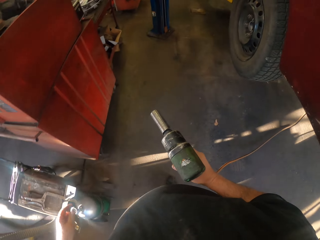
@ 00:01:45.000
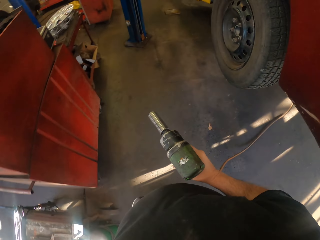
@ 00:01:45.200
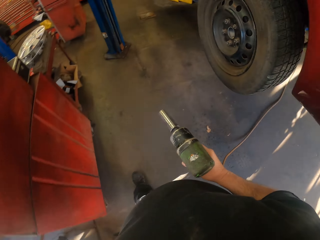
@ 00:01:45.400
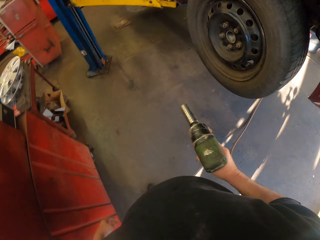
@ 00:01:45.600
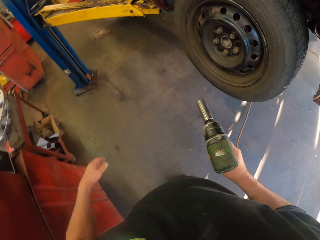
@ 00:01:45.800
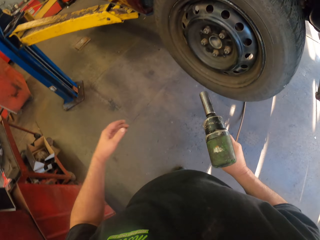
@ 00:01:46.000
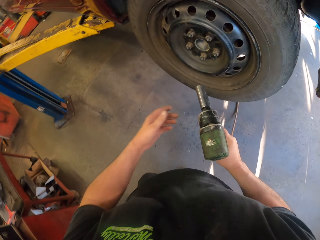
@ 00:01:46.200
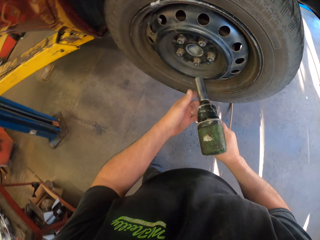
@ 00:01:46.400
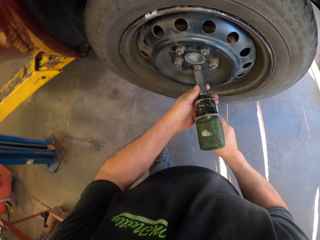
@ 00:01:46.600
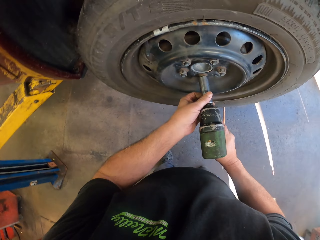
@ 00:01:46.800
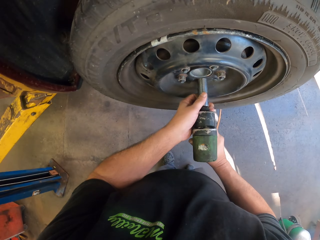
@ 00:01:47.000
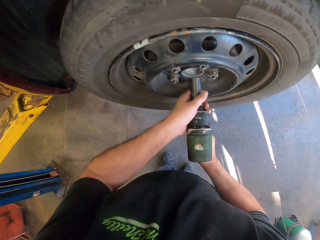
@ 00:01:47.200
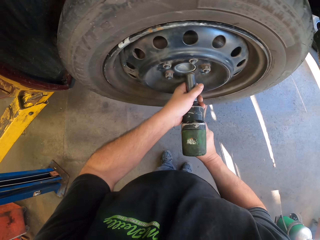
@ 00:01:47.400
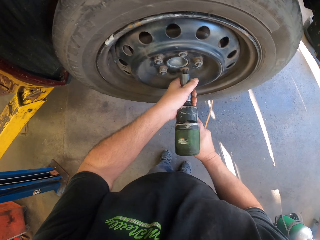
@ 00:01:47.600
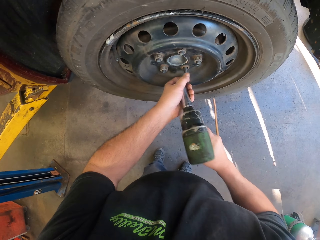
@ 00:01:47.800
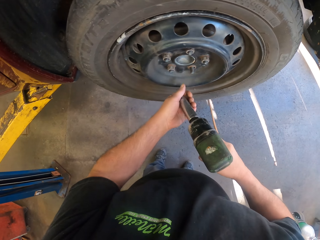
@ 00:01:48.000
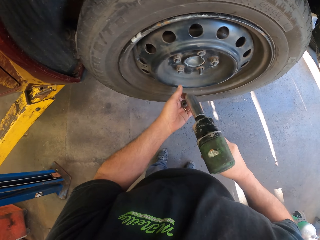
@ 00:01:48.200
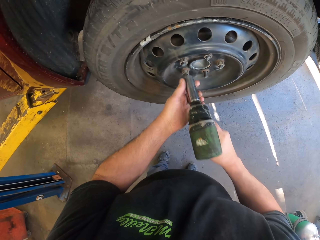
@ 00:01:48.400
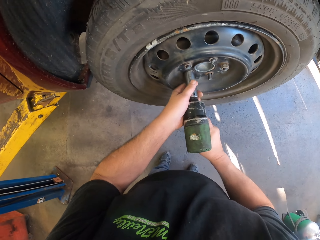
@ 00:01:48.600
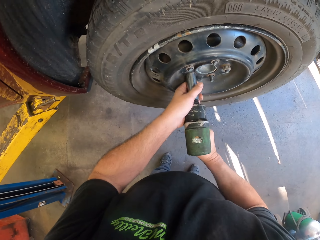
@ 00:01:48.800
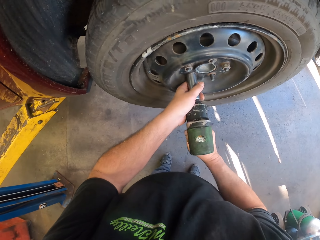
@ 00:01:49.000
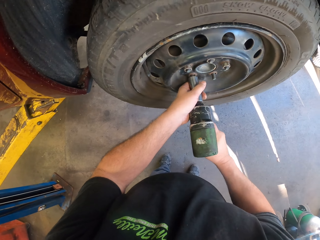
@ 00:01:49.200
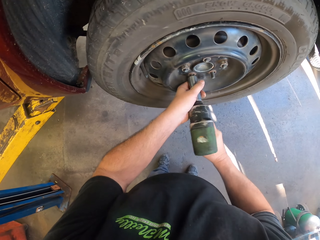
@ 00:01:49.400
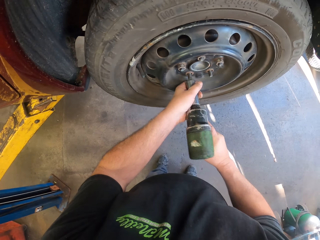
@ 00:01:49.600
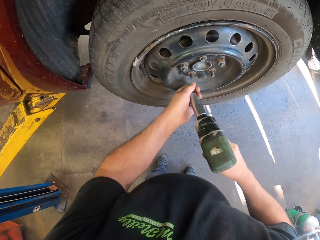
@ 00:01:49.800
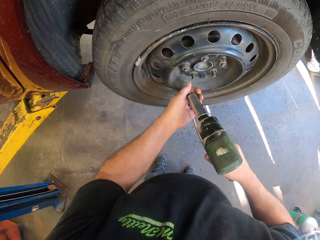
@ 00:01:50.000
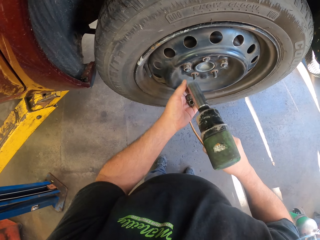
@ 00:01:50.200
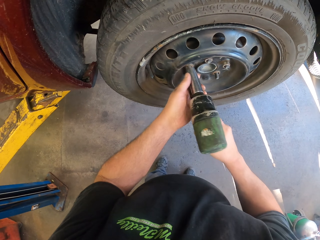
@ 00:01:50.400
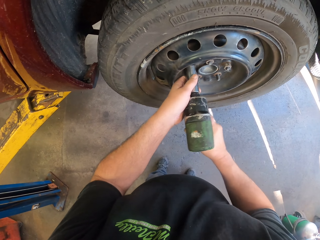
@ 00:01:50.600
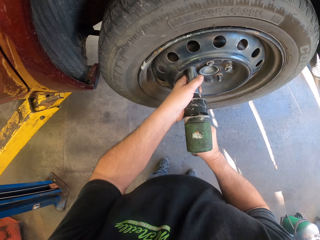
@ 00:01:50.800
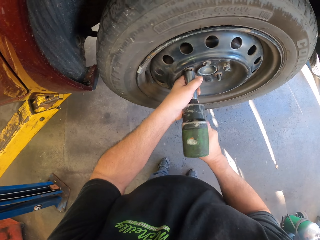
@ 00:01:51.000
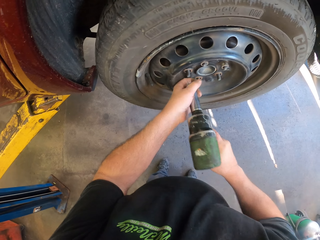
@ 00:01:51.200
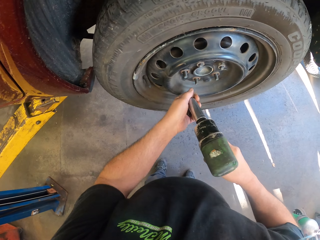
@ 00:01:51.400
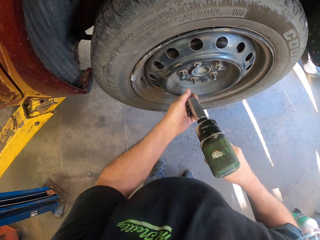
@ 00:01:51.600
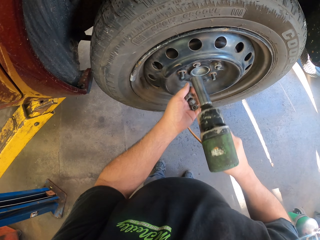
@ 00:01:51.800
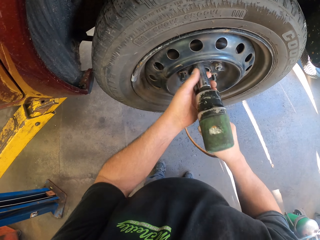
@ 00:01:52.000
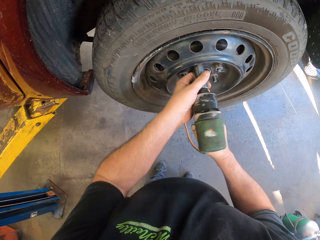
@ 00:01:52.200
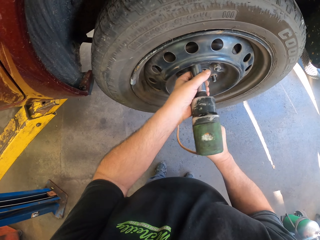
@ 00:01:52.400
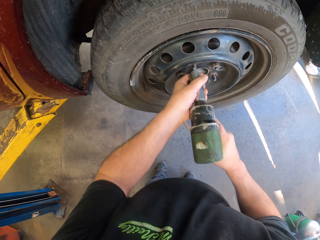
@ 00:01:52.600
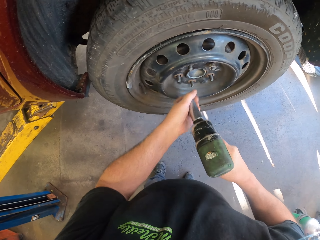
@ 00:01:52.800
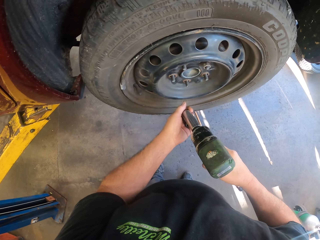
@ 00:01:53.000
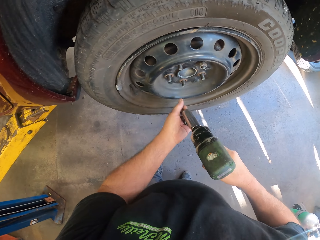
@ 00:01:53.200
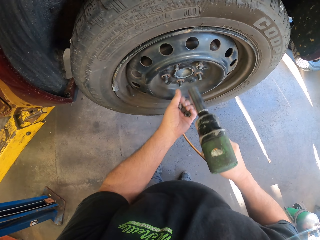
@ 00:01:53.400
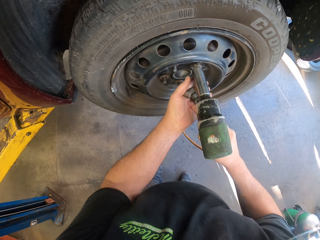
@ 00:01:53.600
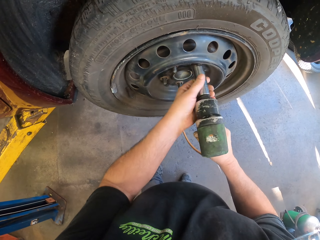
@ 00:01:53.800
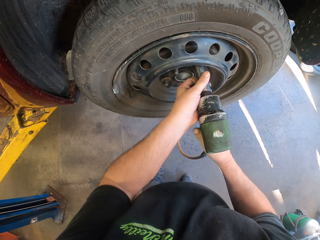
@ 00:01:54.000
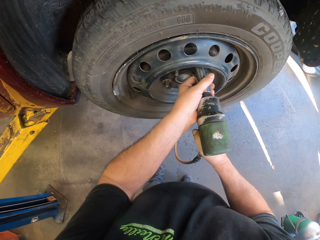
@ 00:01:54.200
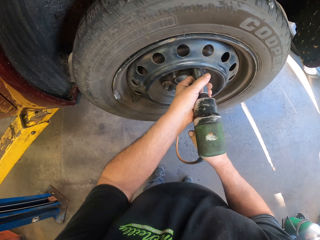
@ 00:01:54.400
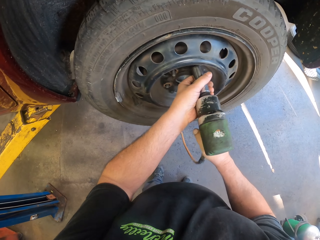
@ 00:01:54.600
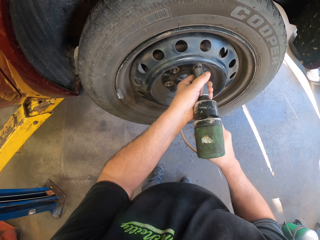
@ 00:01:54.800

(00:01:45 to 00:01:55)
The camera wearer removes bolts on the tire with the drill machine.

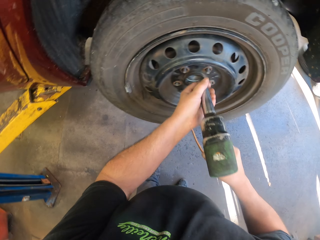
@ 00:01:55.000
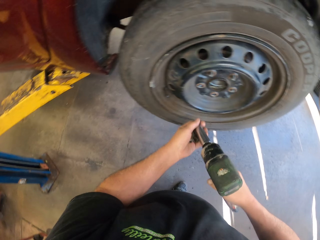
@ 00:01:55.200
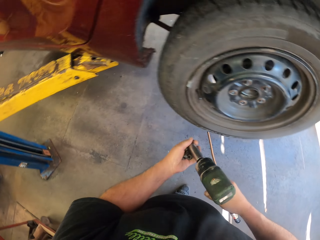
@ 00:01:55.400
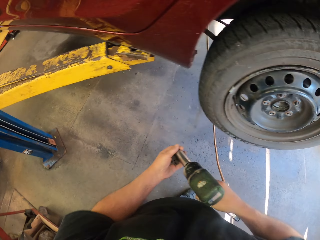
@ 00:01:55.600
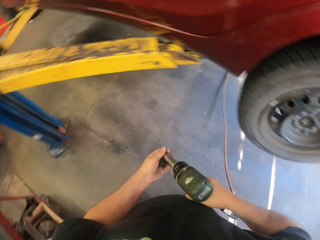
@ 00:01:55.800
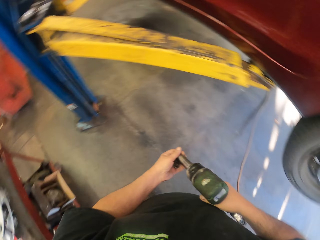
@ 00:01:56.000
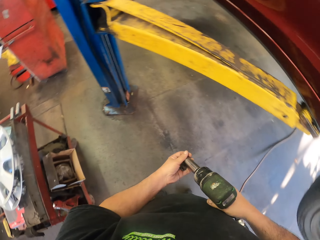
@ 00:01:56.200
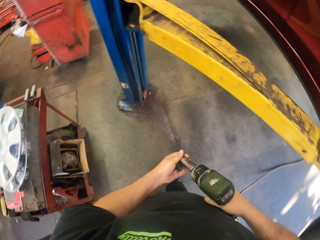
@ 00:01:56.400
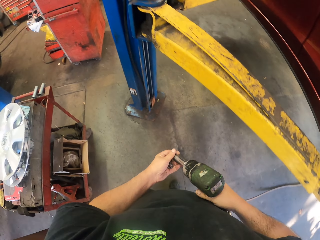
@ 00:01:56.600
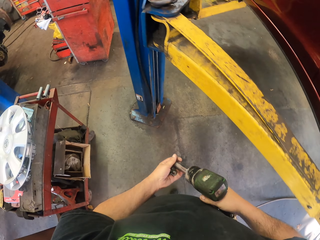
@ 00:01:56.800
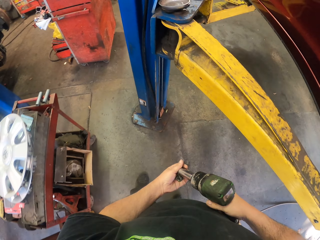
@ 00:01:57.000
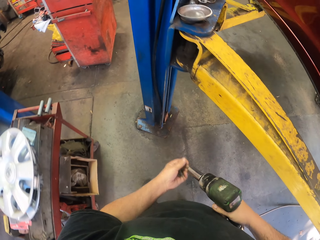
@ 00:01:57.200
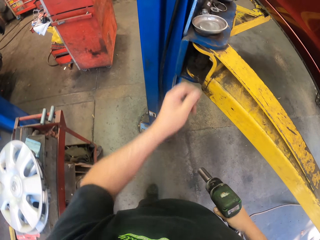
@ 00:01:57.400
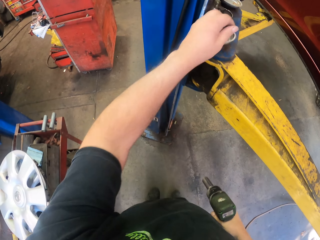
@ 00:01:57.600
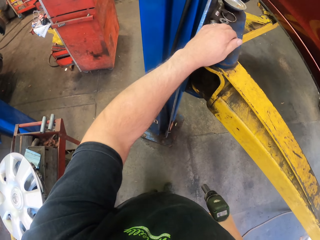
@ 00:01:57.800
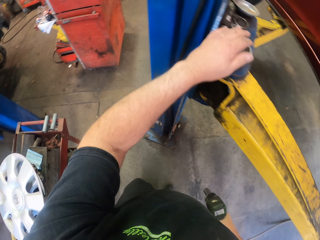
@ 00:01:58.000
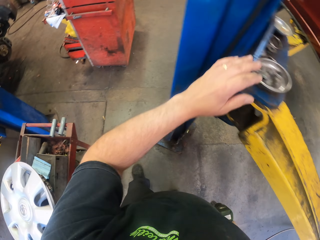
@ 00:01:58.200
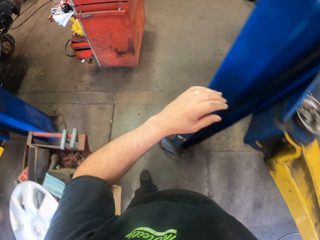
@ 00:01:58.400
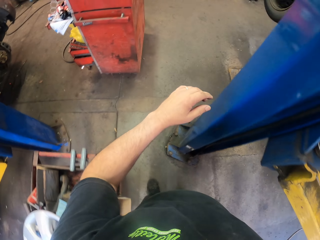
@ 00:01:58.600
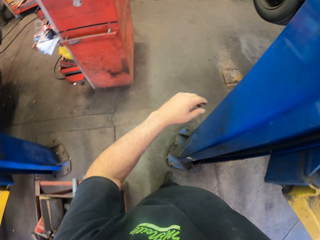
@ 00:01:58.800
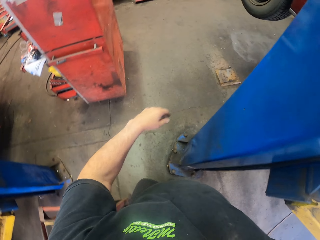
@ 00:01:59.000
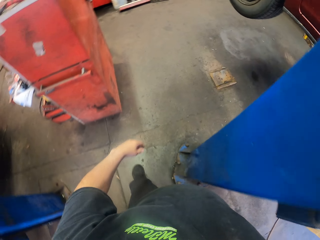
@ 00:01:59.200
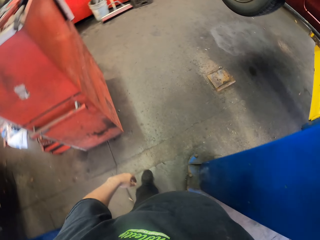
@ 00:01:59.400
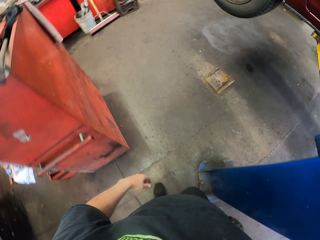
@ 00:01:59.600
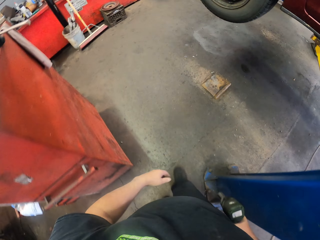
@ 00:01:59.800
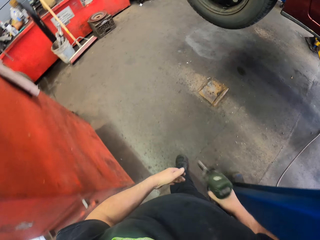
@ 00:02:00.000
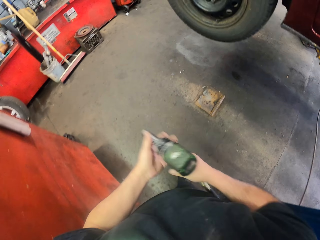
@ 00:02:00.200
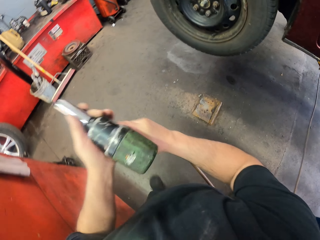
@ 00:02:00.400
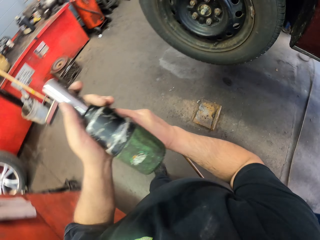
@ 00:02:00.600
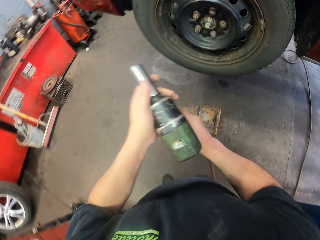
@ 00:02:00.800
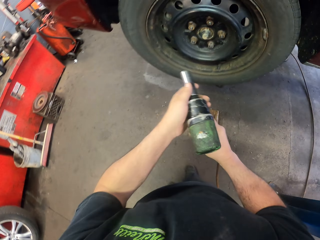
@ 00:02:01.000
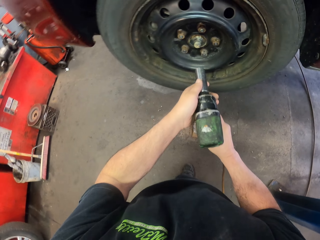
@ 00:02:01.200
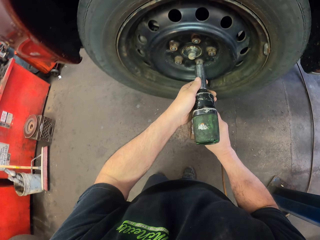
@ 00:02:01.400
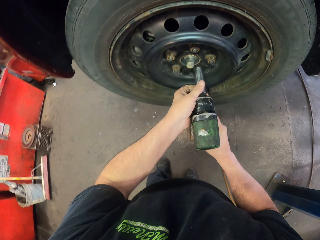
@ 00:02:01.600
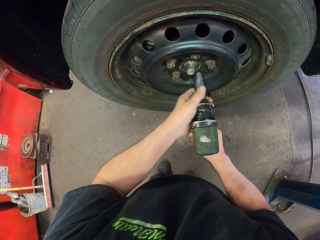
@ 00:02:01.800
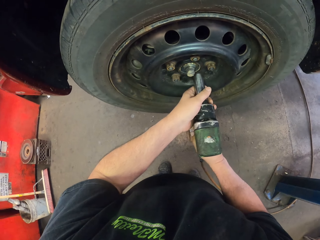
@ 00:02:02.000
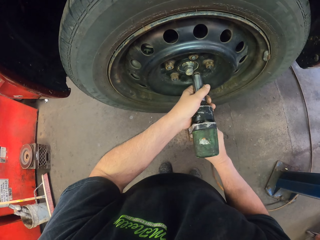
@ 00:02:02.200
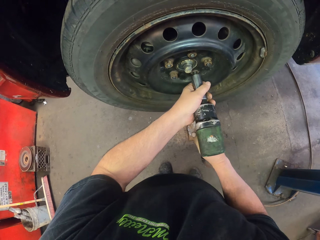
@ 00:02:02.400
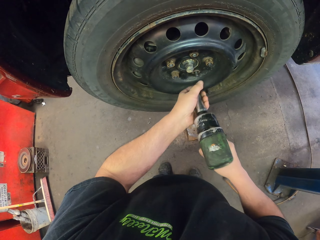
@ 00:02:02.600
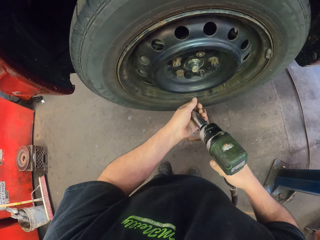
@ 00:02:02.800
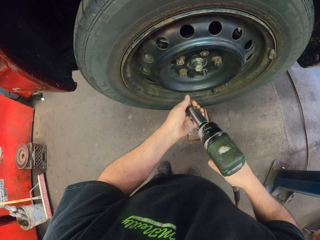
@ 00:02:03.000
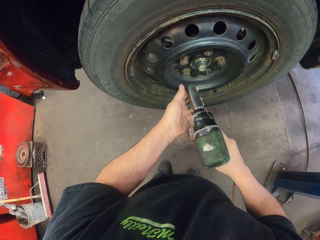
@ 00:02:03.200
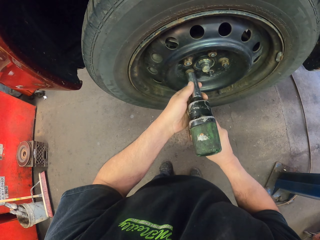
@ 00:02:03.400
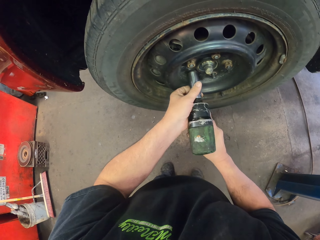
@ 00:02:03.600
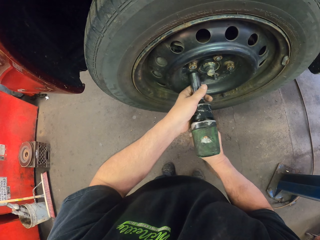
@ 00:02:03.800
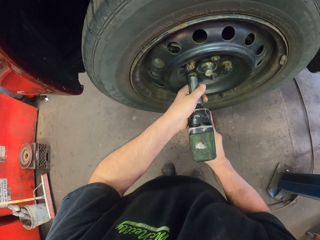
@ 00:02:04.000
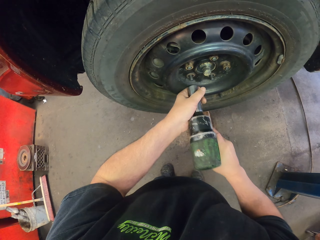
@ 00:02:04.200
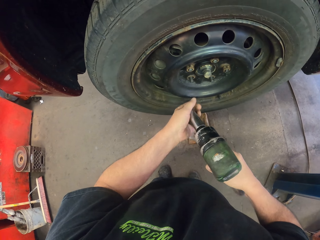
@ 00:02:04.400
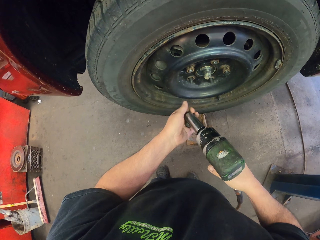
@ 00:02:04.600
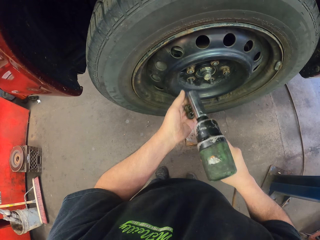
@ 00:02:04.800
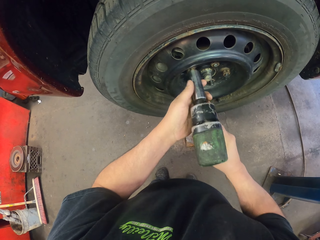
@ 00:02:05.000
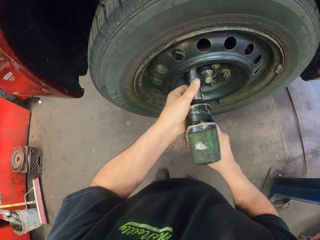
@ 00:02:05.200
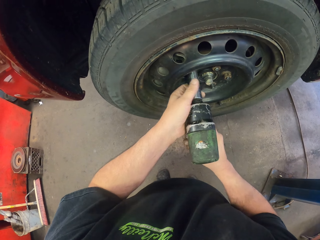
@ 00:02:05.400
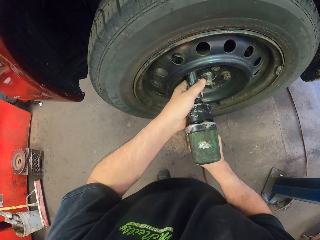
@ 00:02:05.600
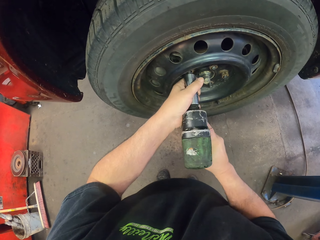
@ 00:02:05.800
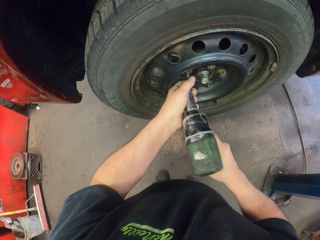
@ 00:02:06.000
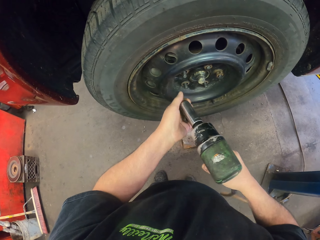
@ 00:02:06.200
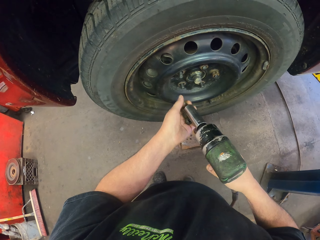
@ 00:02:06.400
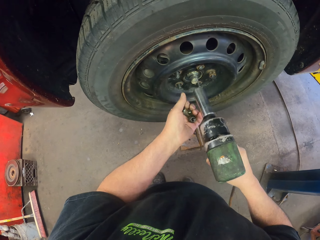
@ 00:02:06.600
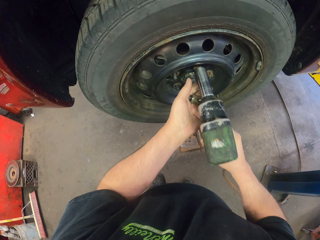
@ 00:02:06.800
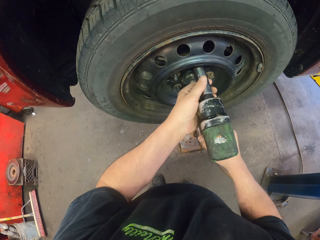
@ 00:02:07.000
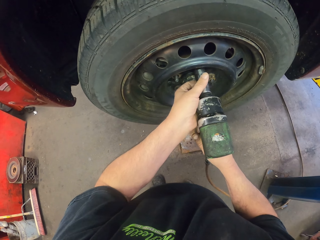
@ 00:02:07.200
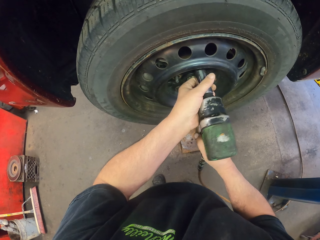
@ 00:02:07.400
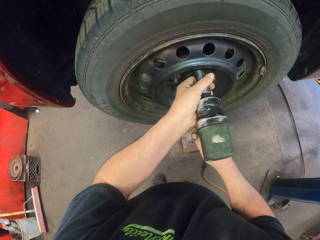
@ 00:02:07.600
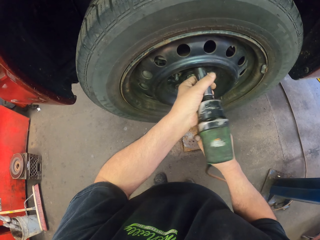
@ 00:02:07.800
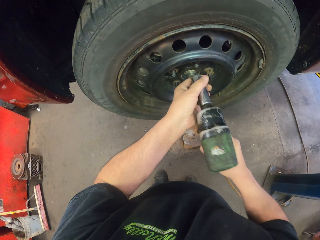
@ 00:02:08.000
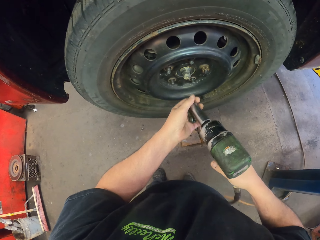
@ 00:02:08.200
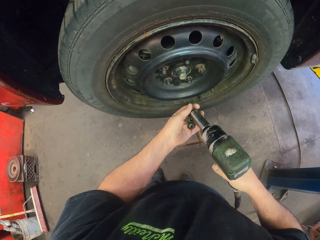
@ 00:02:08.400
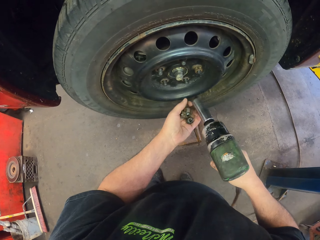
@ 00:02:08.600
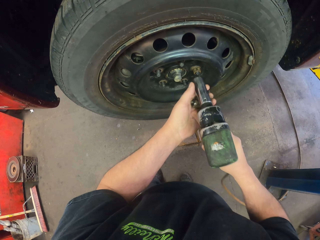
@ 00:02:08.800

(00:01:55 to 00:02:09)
The camera wearer puts bolts on a metal plate. They walk around in the garage. They remove bolts on the tire with the drill machine.
